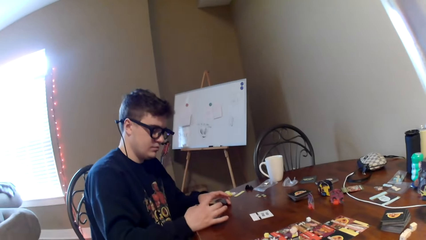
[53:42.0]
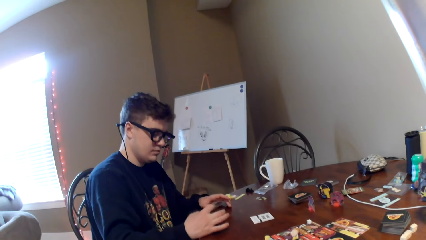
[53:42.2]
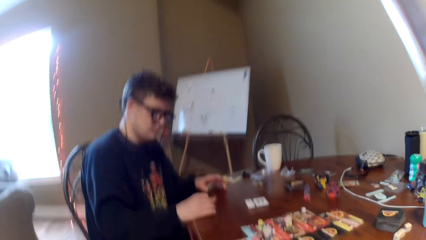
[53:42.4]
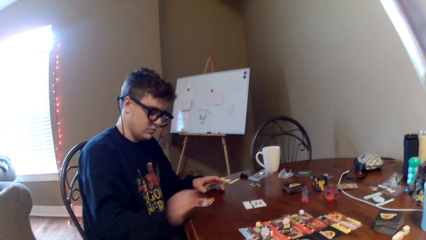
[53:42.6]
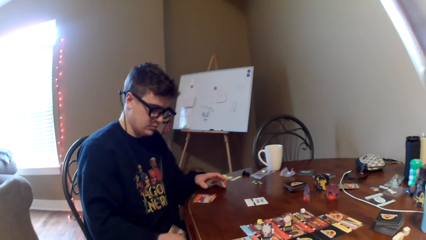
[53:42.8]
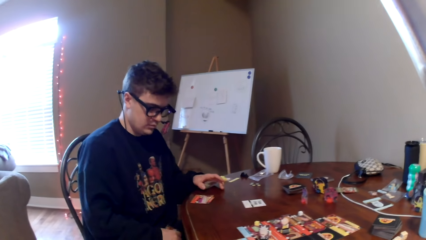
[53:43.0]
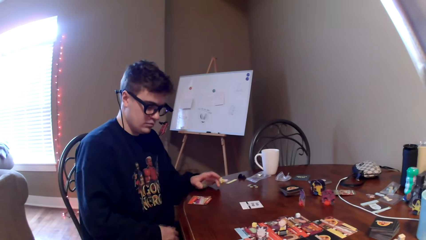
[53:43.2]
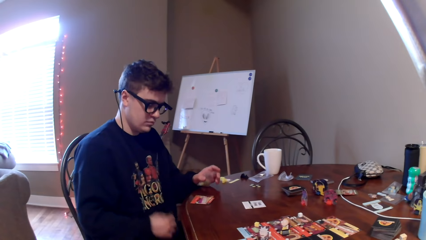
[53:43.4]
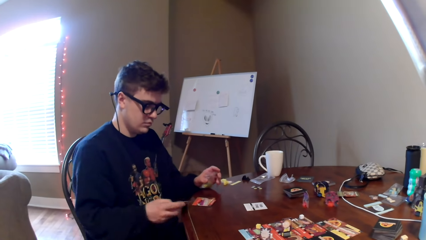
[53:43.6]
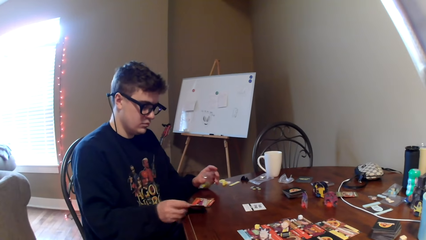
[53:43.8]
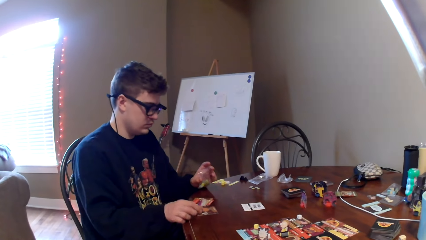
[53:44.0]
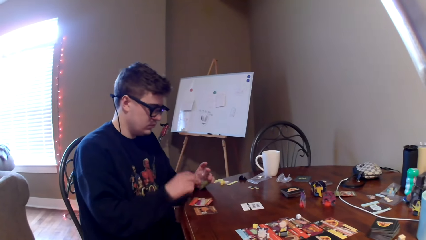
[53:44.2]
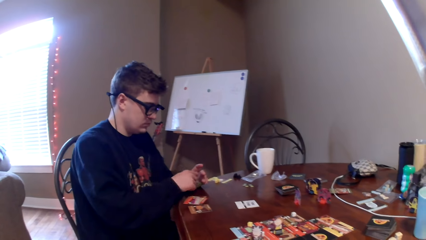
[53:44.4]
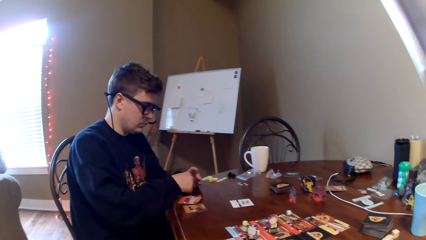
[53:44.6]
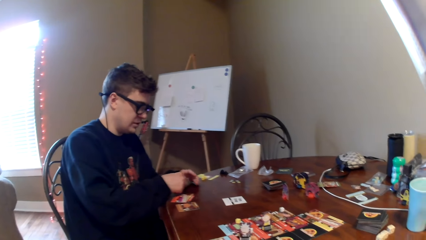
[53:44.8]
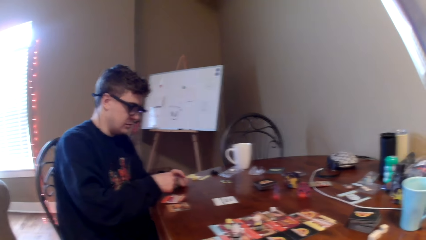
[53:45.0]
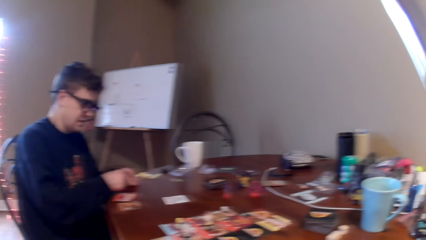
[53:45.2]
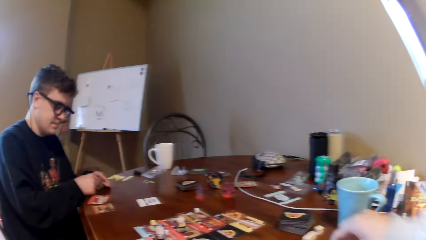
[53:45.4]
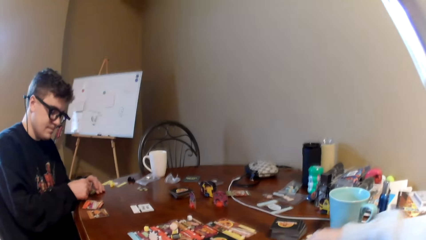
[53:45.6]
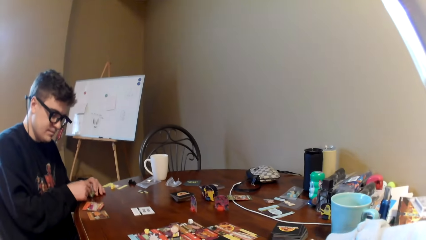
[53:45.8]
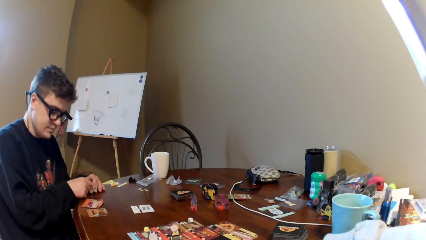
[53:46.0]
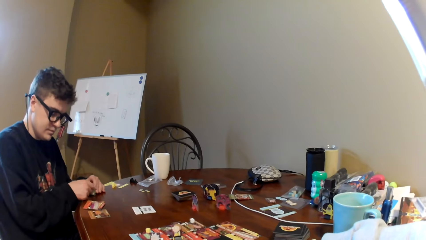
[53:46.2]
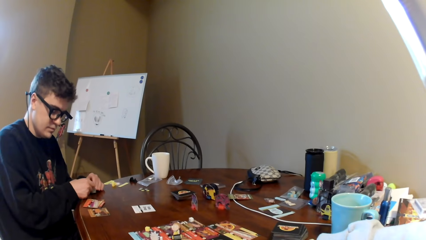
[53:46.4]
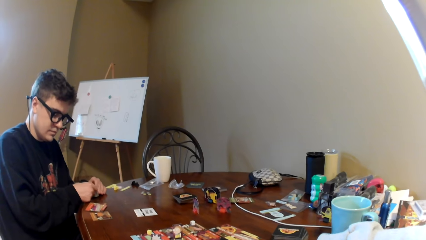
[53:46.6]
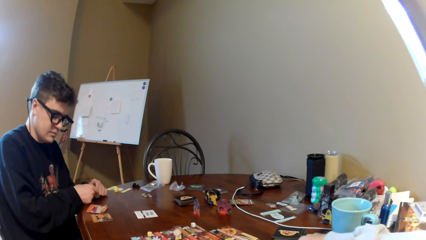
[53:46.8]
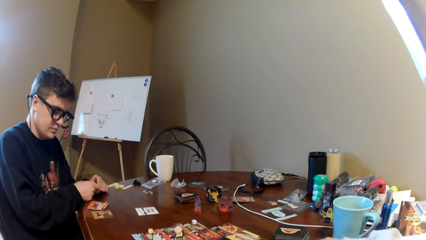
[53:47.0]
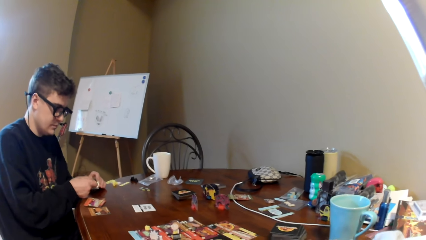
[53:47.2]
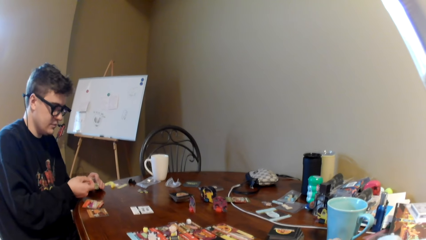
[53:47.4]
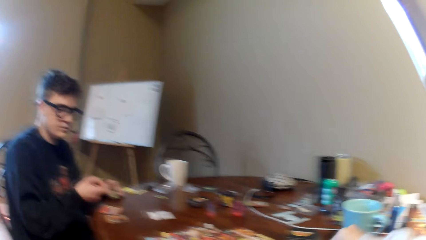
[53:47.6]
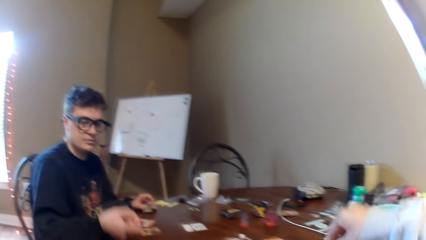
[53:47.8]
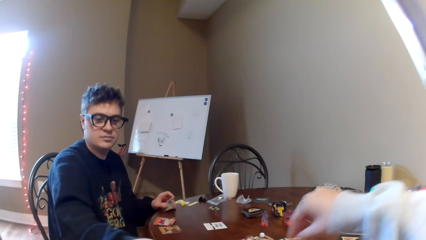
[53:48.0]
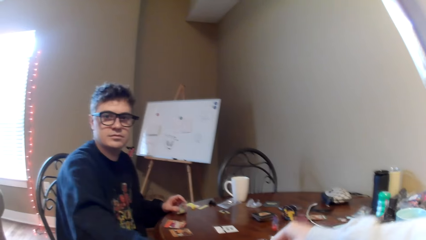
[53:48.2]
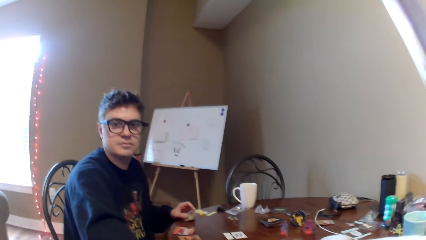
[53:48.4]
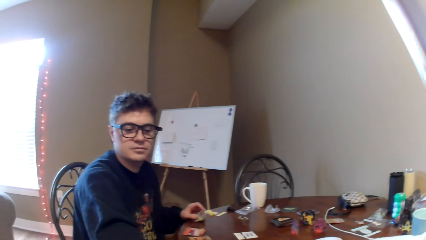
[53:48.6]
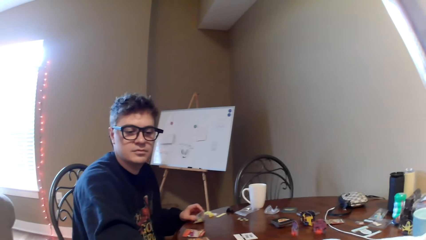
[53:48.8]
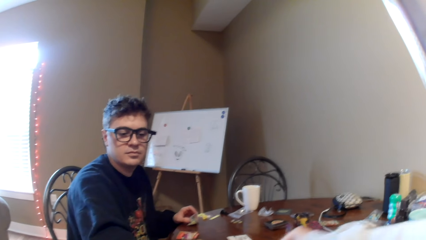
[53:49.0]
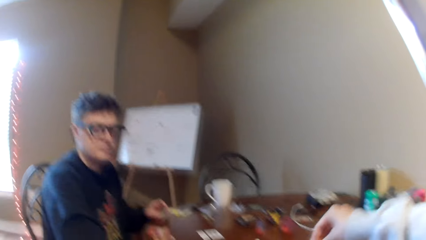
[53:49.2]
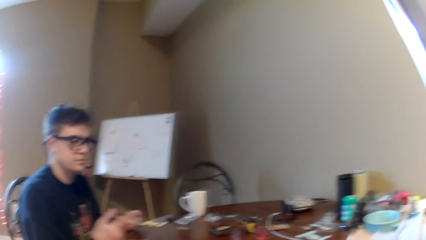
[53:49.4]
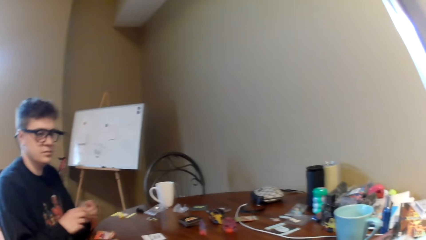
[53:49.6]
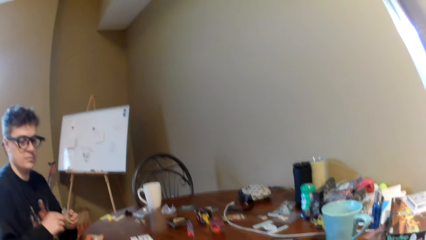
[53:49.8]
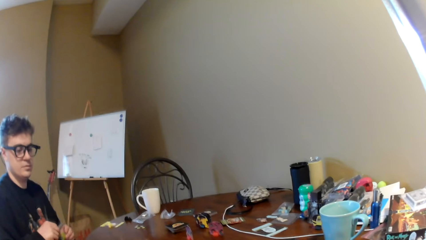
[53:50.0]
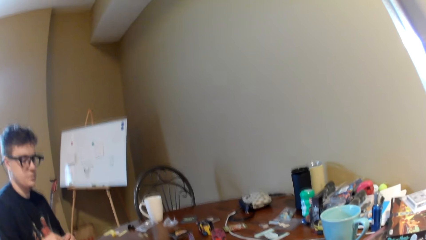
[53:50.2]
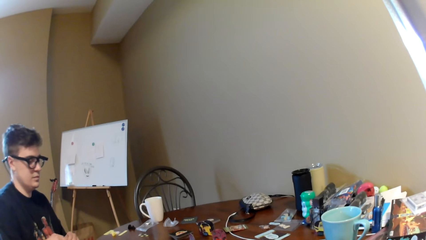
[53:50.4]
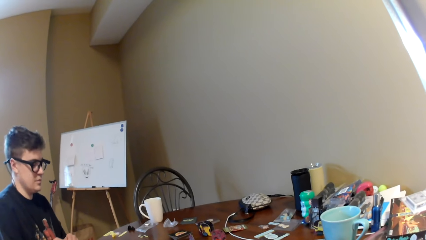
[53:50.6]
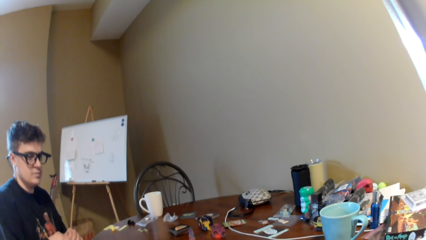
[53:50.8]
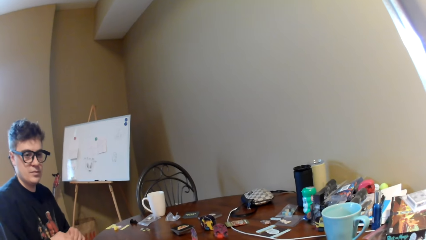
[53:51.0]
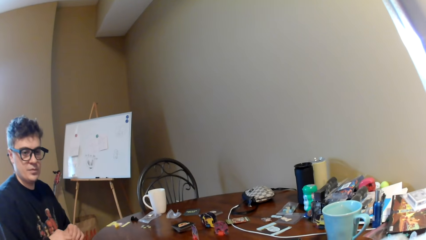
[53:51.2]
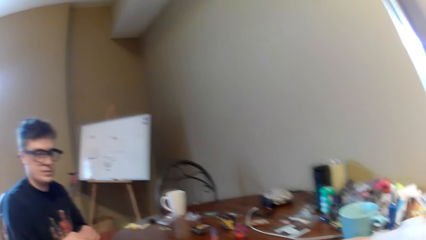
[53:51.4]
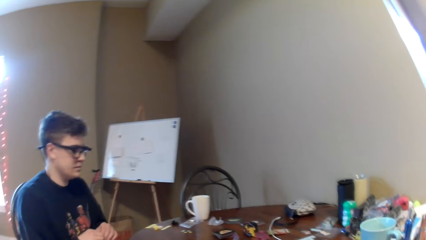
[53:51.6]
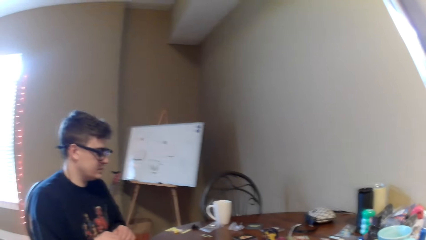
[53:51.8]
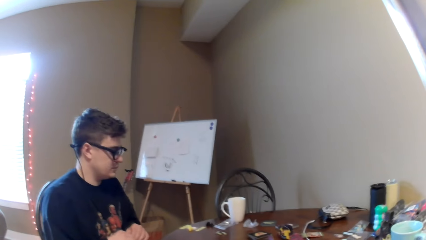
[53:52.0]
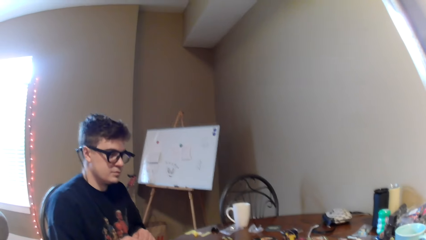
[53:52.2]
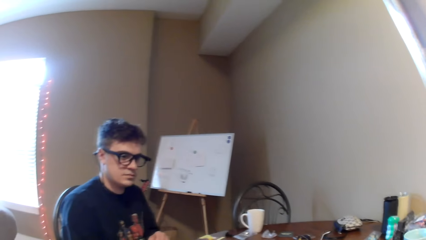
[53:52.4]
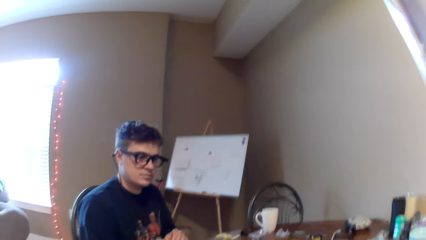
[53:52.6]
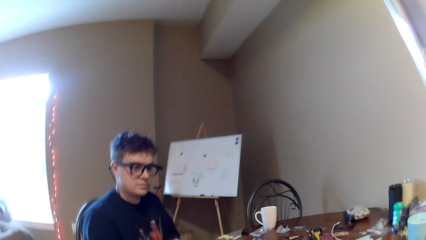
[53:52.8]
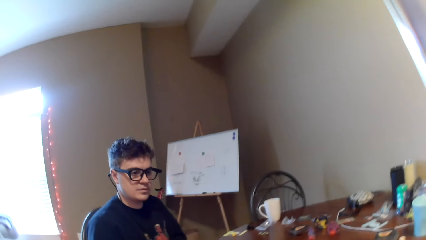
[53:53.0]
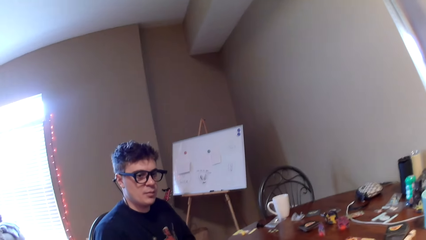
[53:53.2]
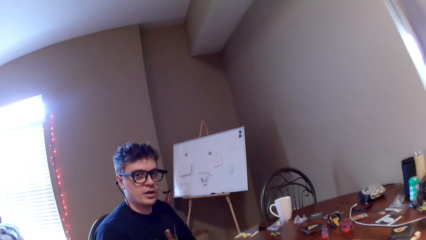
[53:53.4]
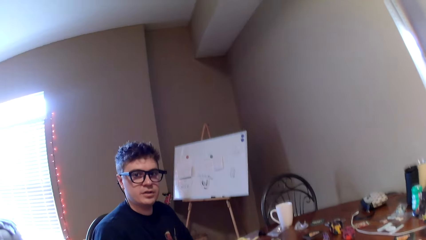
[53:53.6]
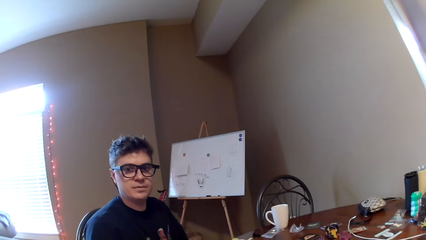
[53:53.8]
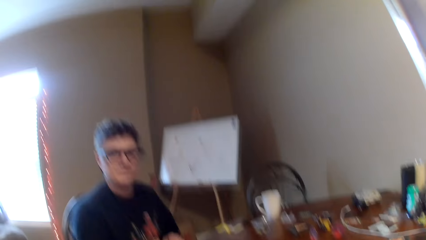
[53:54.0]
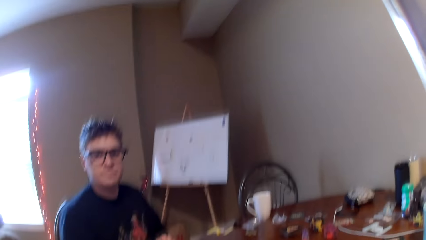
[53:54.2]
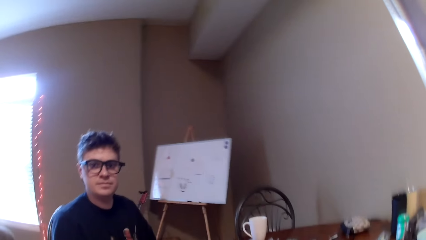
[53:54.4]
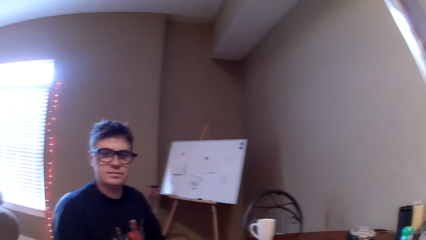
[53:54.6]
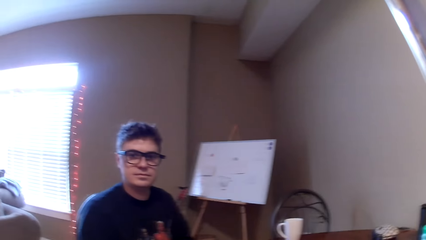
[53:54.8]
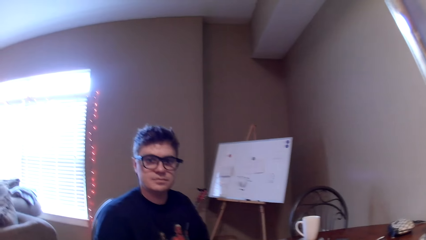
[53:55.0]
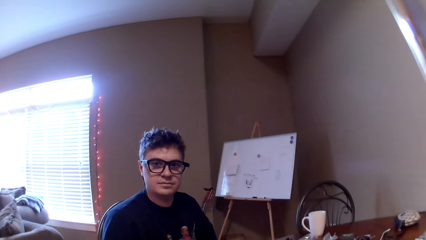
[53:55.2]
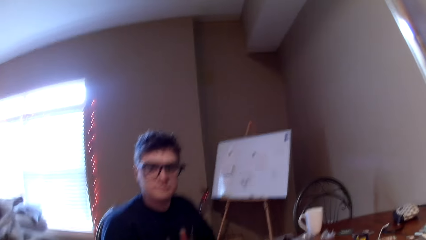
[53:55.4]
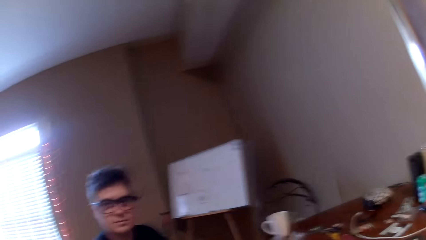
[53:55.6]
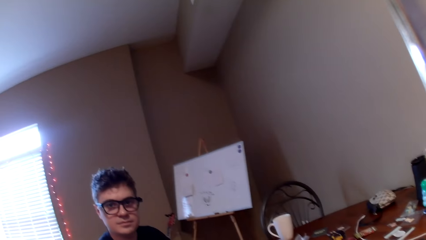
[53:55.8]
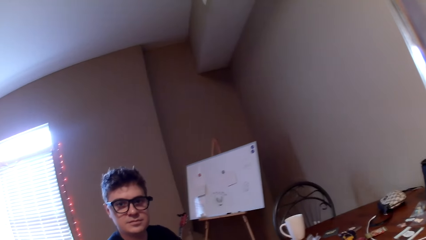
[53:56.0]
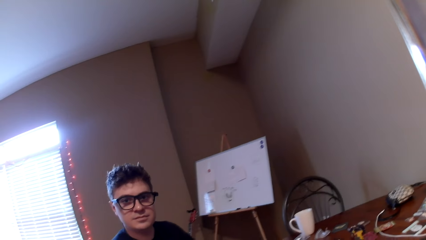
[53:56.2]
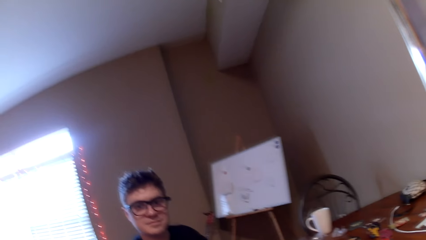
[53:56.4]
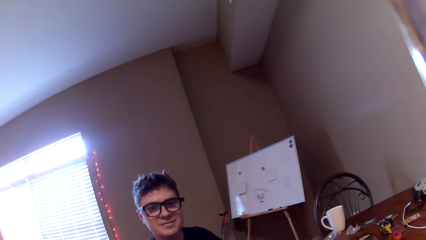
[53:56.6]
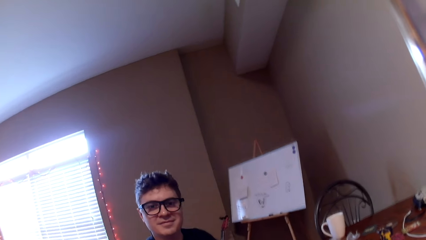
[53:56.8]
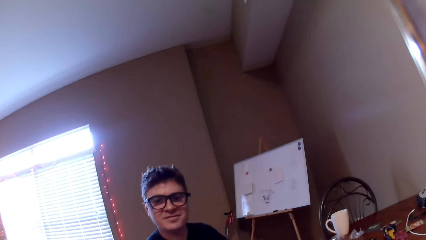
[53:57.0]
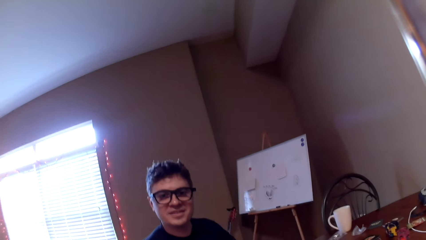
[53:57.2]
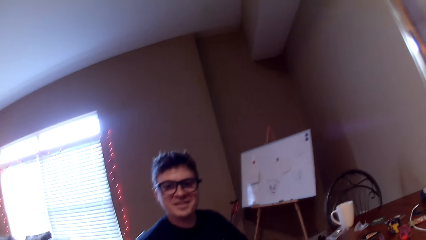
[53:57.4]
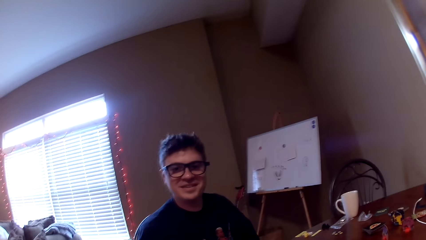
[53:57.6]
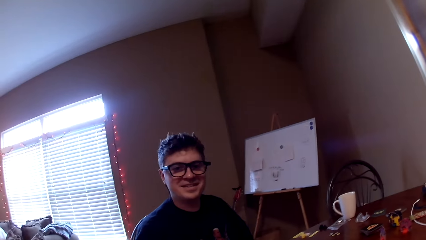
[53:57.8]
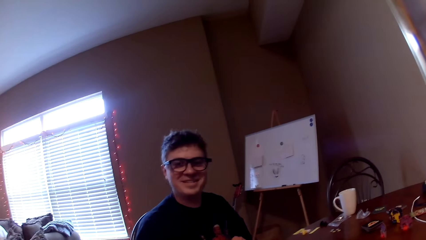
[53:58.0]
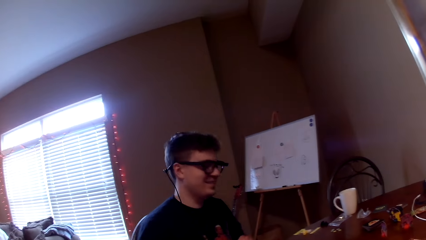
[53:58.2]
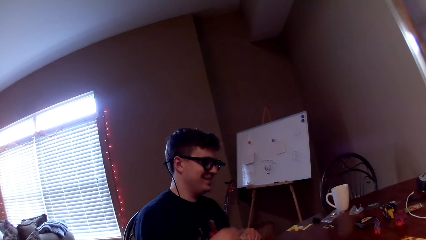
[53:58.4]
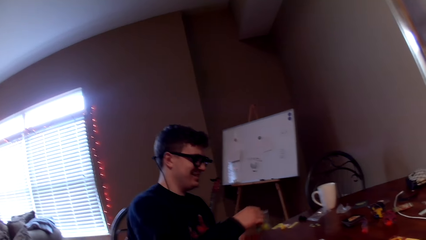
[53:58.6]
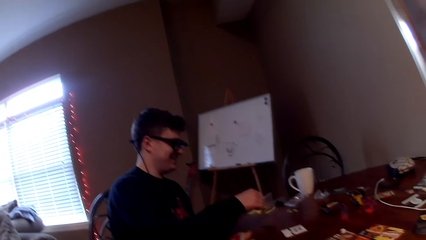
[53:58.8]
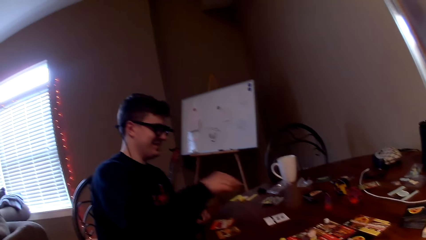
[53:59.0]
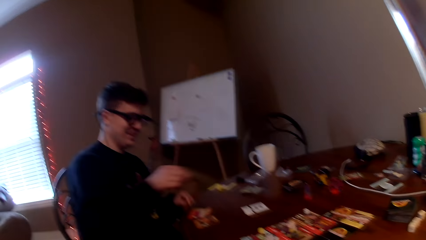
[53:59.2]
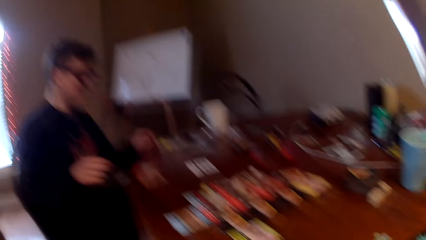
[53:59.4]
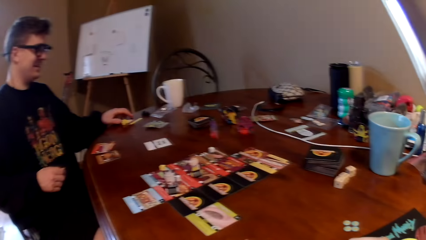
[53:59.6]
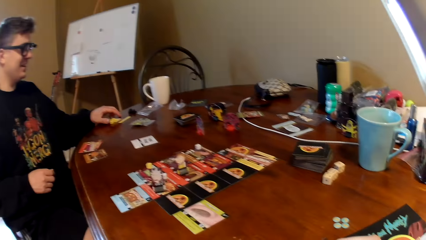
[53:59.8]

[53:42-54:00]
The camera wearer talks to a man. The man picks cards on the thigh. The camera wearer points at a card. They put a card on the table. The man puts the dice on the table. The camera wearer looks at the man. They look around. The man talks to the camera wearer. The camera wearer responds to the man. They laugh to the man.
